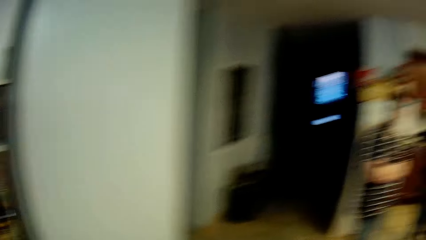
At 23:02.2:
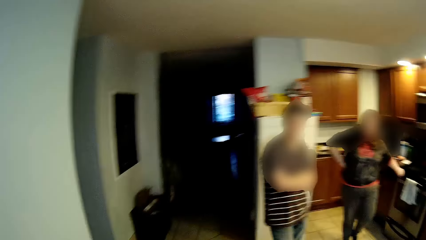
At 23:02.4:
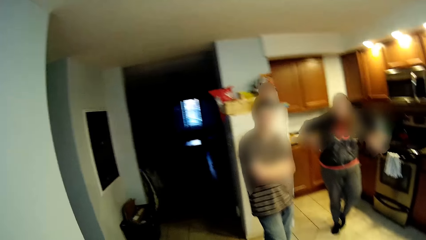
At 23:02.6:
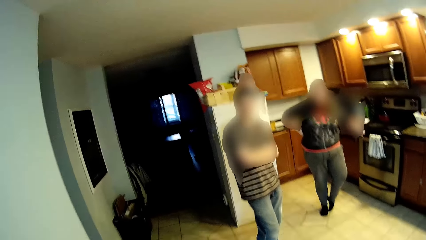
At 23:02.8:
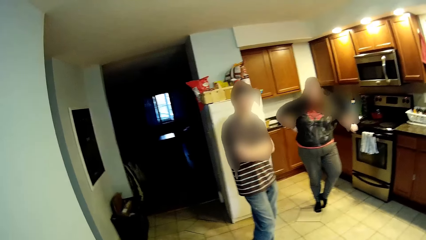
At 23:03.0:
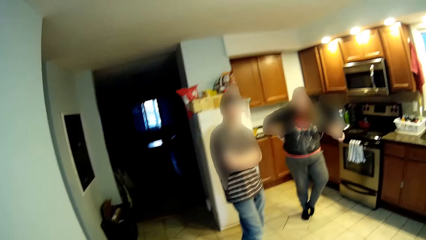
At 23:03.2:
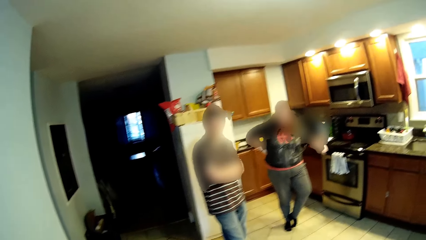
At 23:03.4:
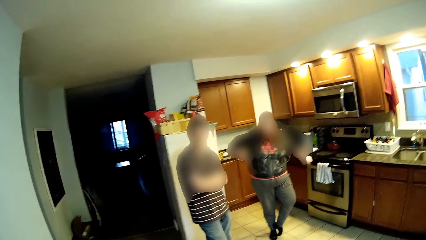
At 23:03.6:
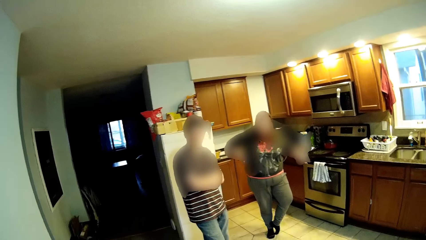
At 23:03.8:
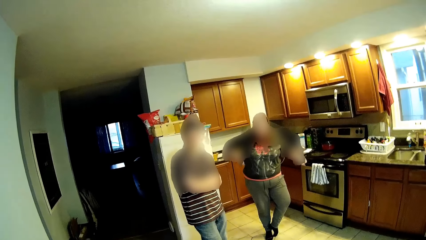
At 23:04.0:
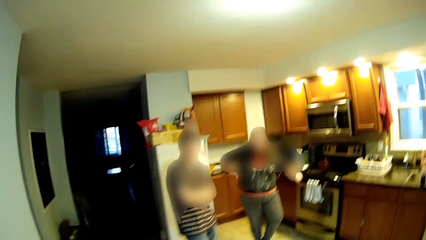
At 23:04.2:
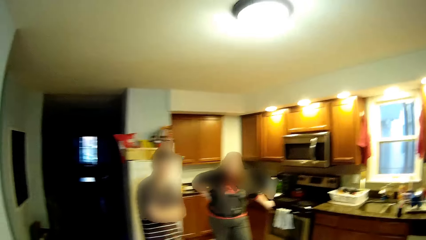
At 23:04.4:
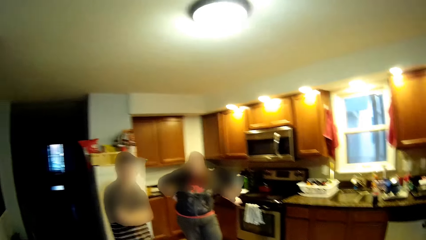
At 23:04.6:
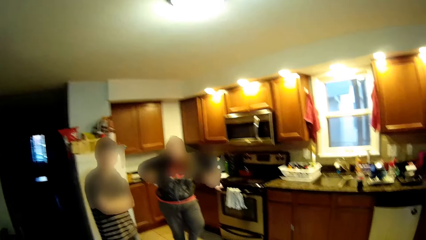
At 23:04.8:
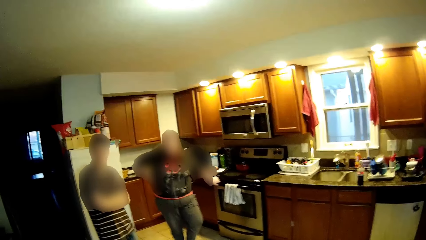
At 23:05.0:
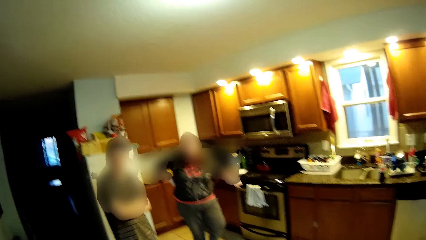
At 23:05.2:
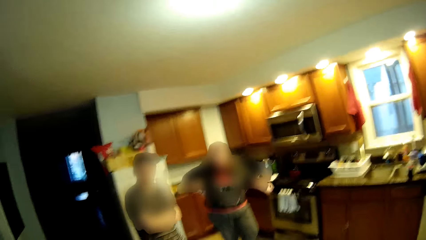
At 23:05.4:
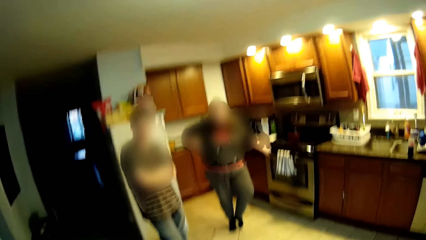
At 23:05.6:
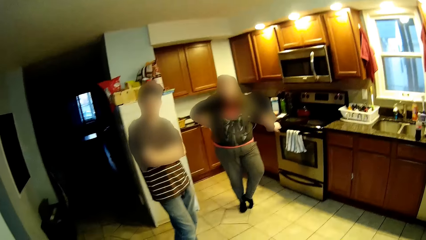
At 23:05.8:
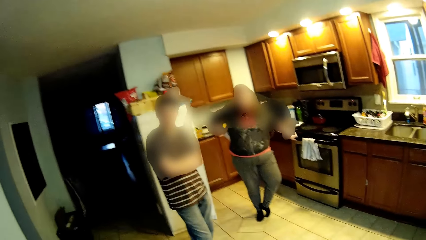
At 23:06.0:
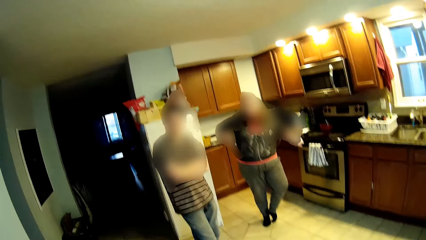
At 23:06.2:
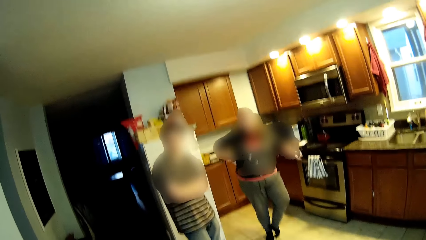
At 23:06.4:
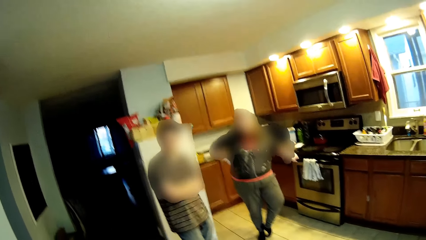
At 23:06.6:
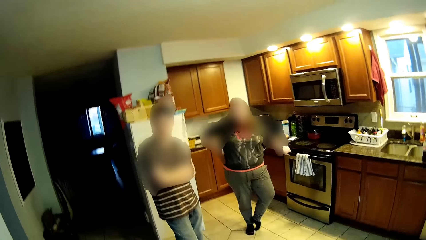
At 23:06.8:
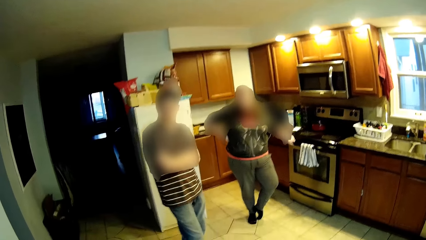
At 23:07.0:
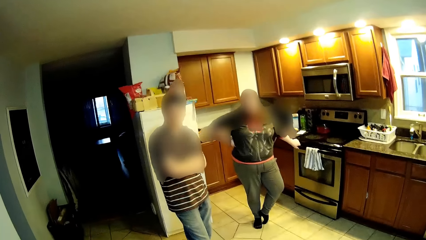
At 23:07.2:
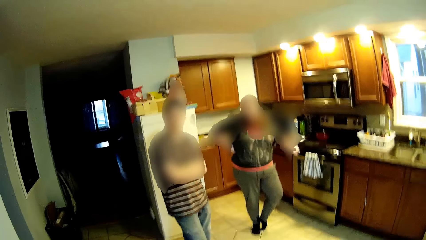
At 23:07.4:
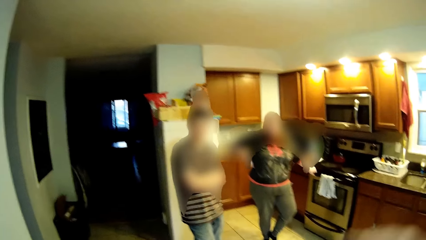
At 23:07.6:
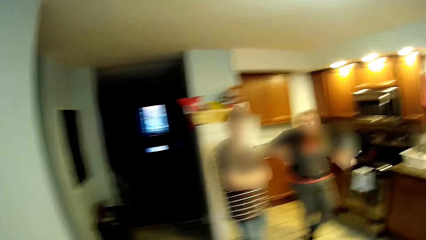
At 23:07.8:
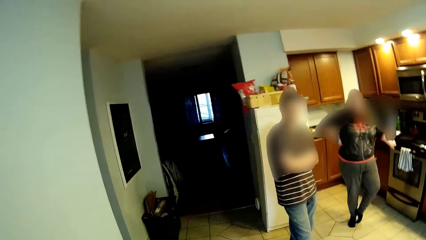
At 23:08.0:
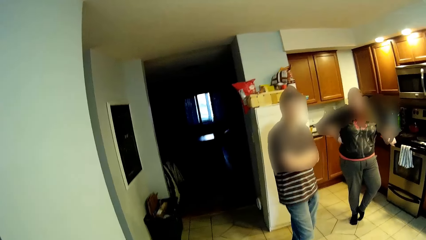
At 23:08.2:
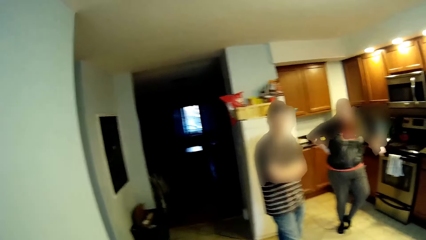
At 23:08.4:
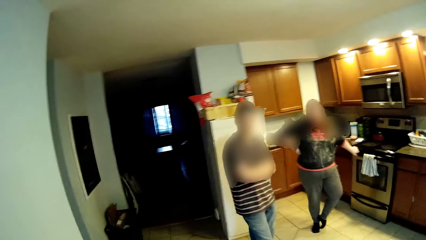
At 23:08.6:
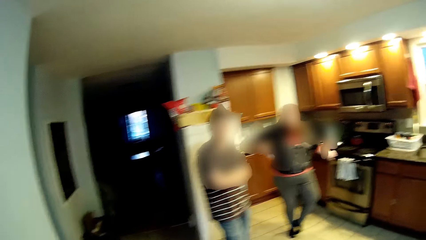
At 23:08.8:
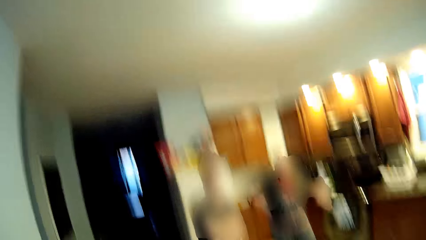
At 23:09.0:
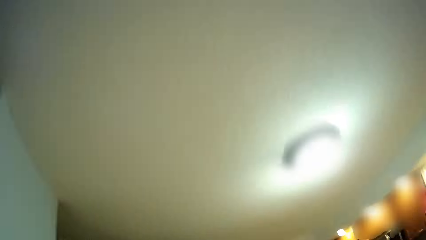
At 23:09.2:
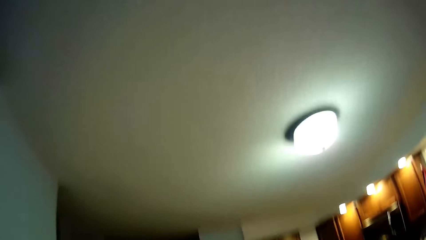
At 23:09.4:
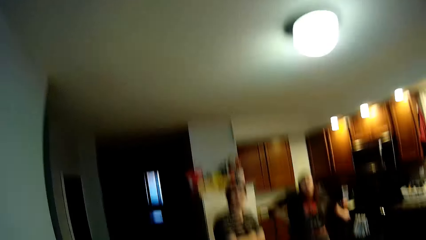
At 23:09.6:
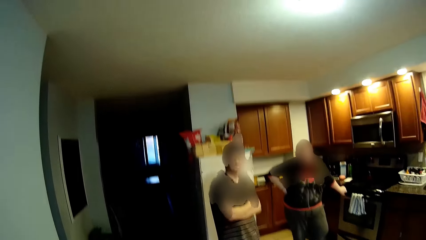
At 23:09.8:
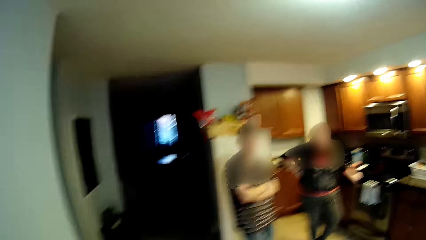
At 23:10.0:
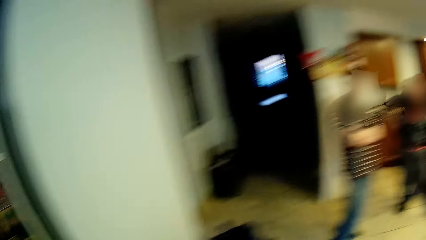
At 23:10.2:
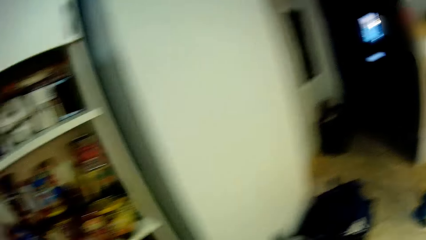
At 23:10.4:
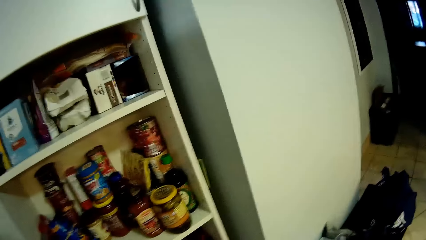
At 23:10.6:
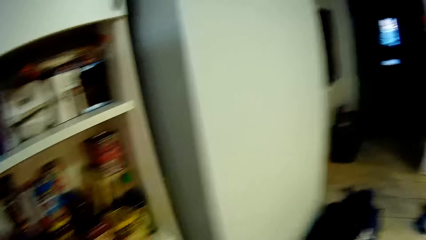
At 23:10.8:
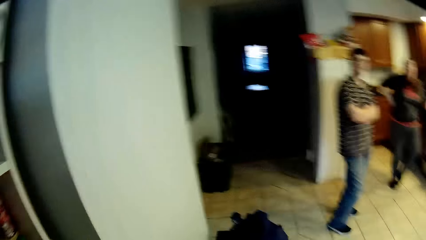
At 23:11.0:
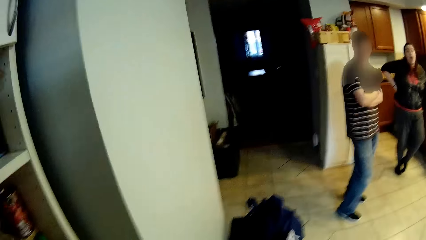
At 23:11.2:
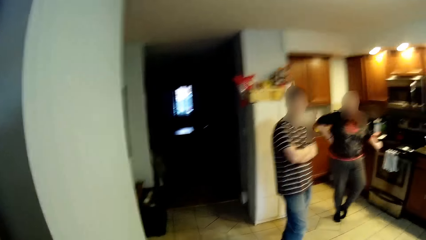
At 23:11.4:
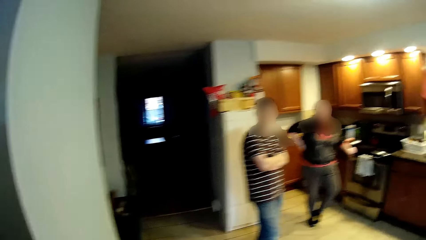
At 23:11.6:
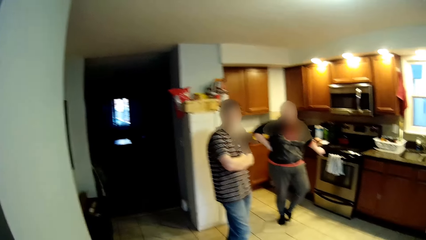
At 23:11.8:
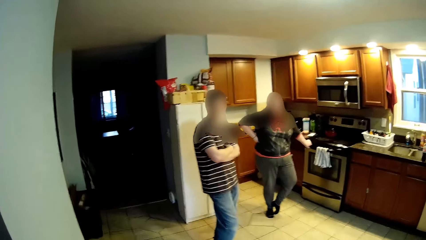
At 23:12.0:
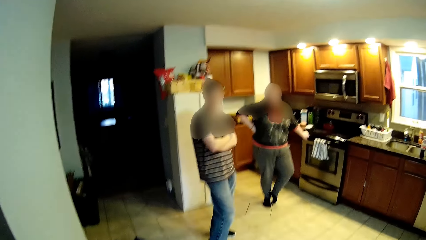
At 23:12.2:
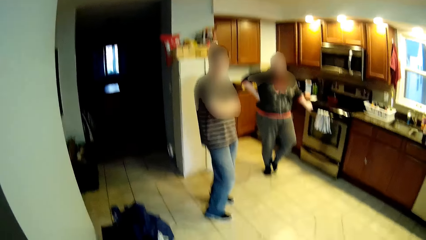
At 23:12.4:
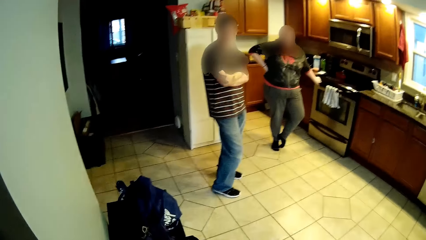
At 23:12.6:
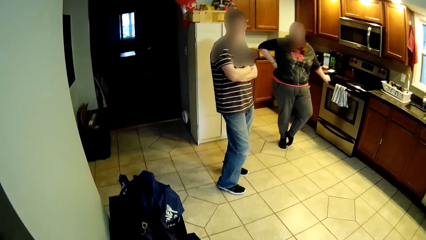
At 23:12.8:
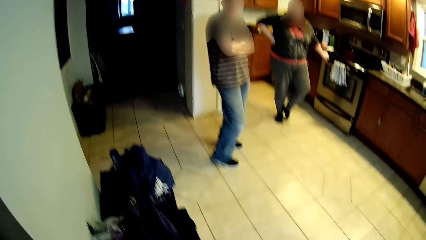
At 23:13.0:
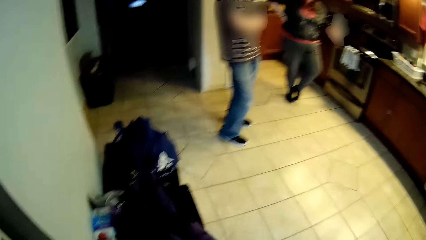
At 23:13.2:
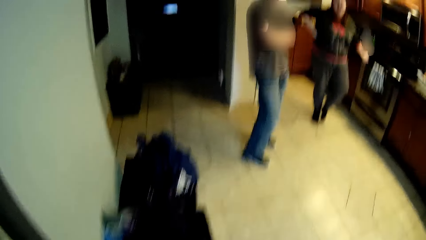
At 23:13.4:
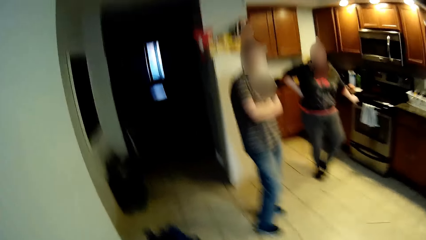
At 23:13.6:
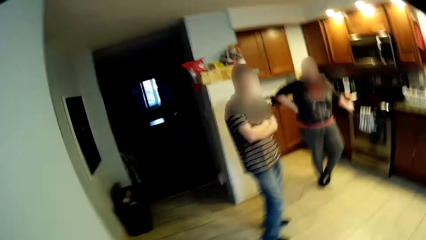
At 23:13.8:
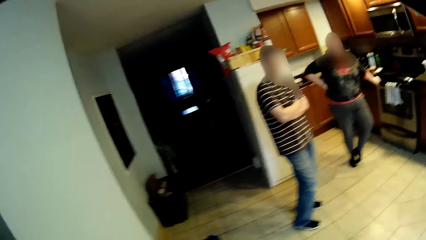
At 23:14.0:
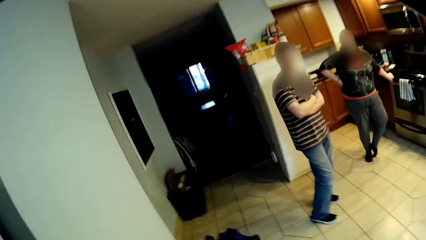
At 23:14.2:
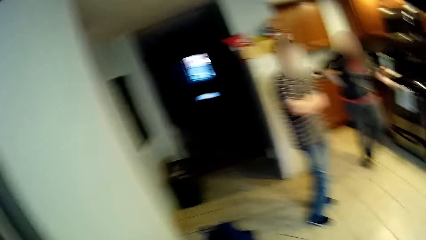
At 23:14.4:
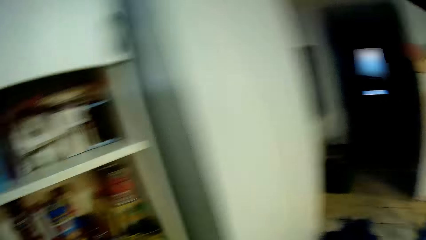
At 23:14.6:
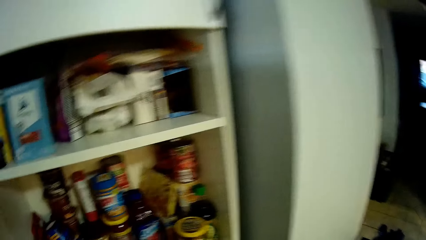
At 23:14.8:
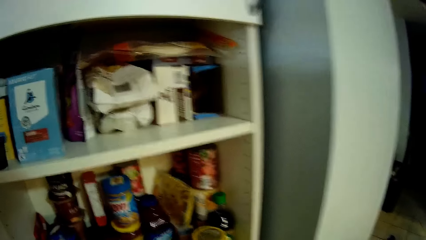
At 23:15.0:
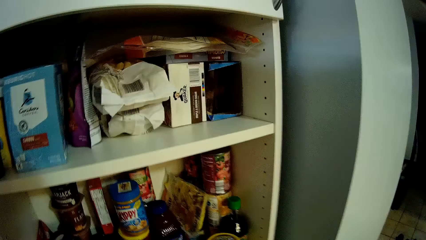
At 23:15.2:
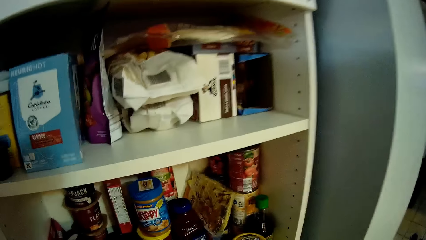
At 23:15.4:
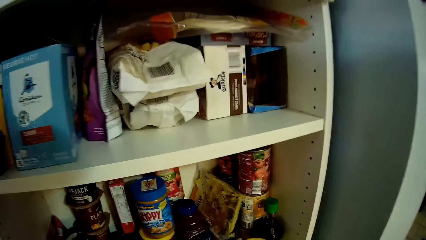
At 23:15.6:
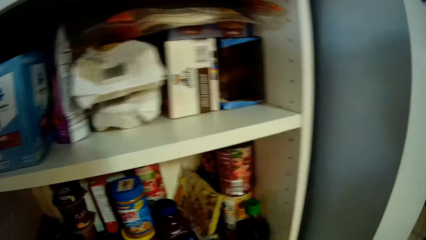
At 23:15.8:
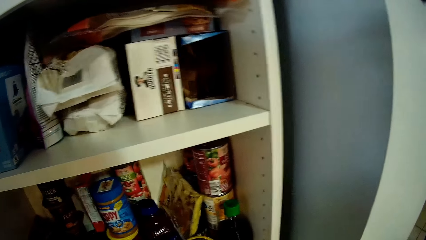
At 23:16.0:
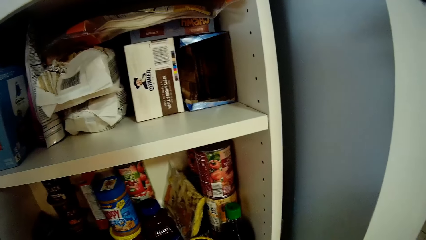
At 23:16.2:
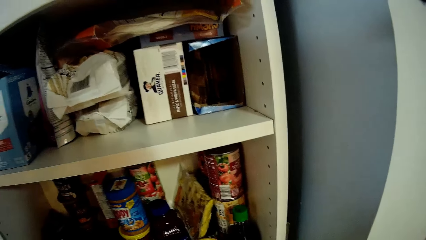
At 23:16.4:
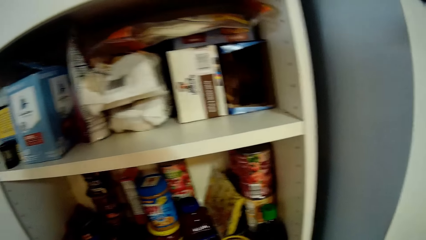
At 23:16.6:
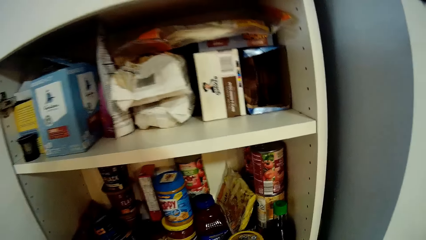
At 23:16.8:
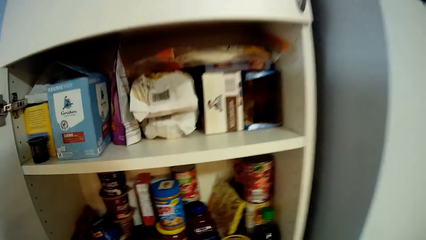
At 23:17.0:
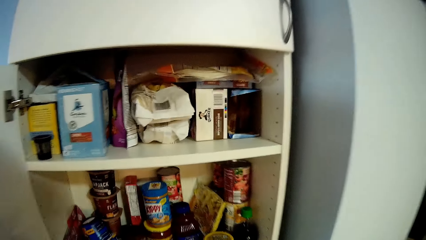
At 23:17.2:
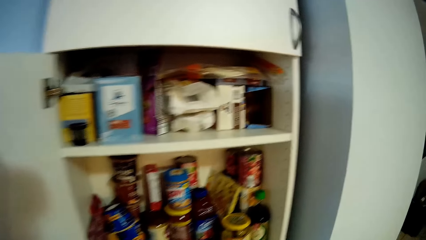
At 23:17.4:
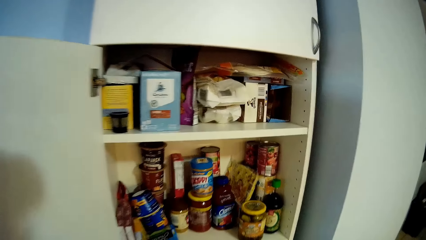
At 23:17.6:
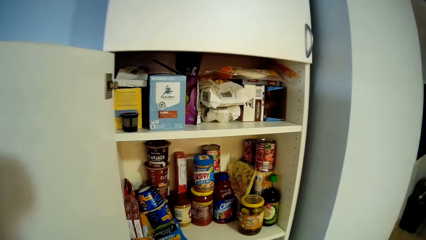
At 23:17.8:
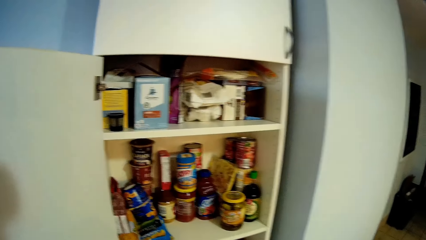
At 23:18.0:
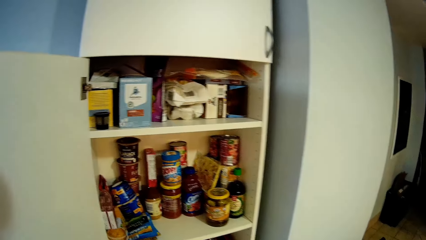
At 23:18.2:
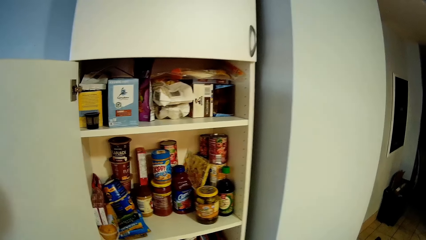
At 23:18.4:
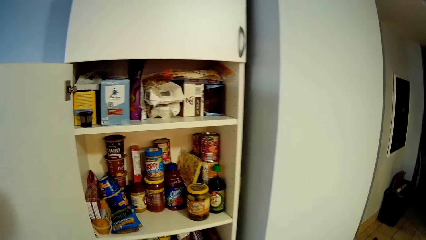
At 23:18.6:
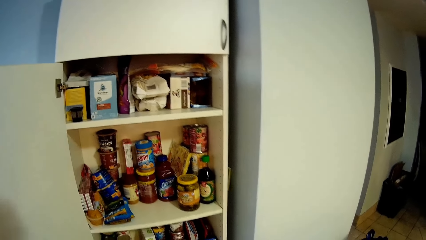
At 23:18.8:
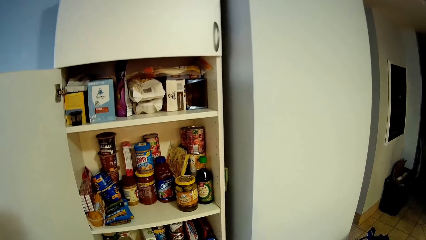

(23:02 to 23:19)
The camera wearer converses. They move a hand. They look at the roof. They move a container.
